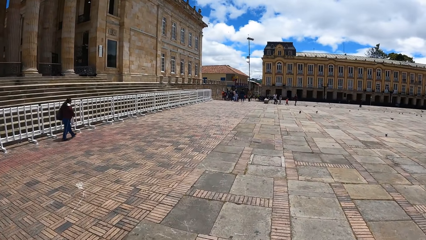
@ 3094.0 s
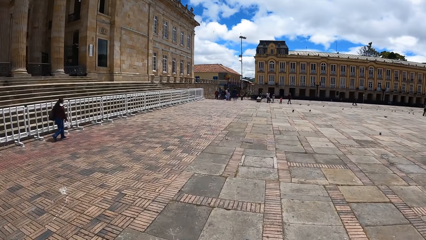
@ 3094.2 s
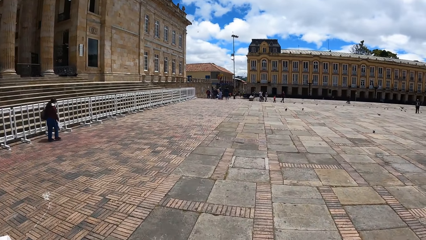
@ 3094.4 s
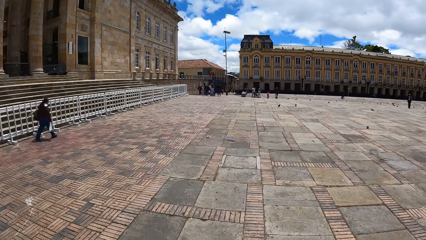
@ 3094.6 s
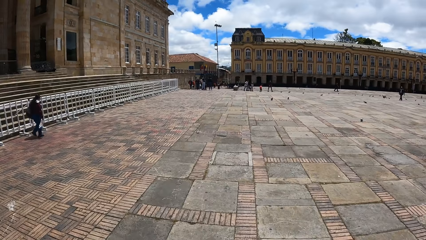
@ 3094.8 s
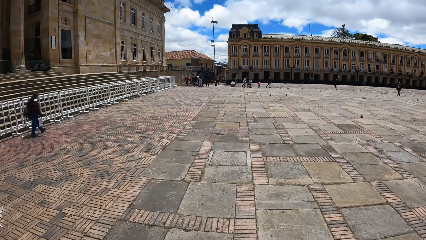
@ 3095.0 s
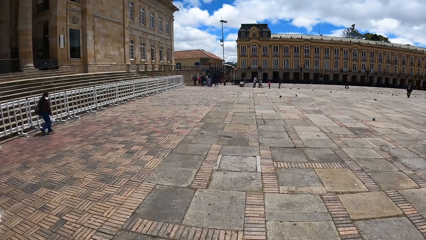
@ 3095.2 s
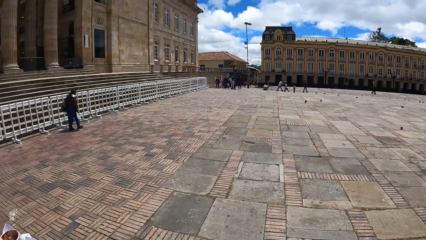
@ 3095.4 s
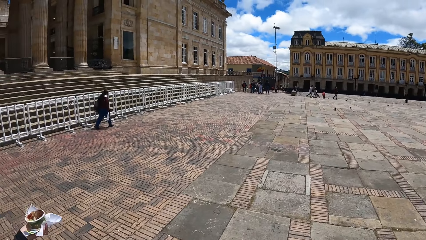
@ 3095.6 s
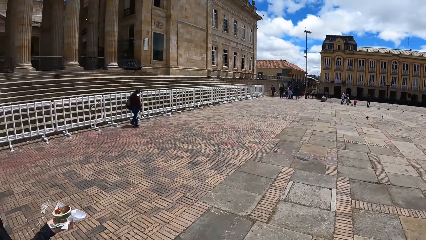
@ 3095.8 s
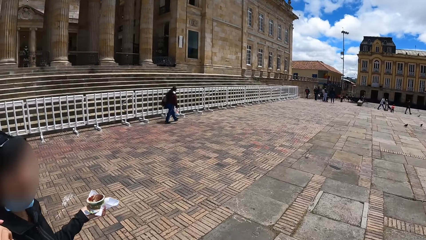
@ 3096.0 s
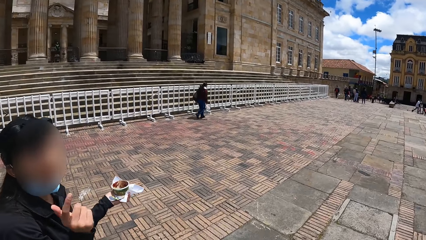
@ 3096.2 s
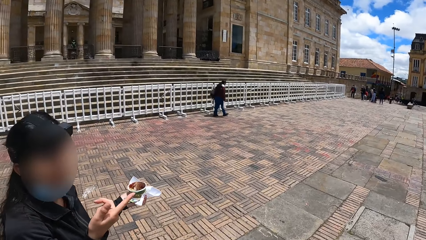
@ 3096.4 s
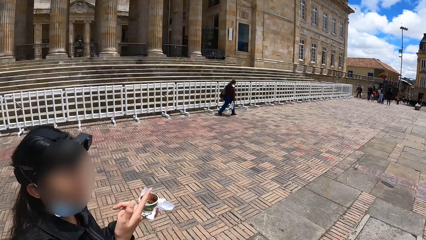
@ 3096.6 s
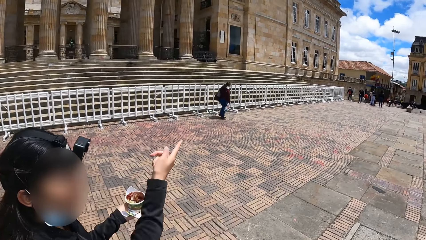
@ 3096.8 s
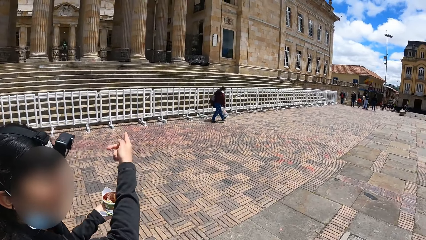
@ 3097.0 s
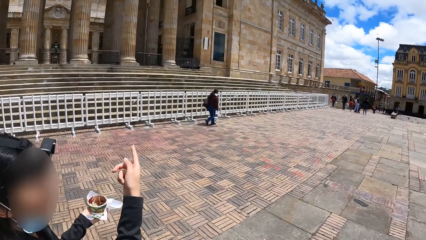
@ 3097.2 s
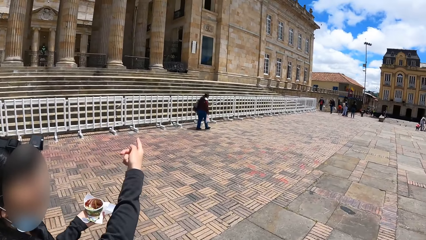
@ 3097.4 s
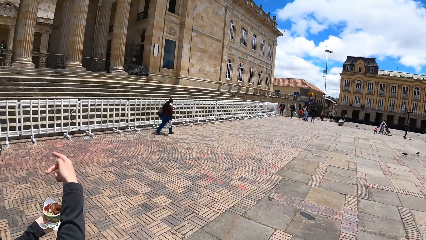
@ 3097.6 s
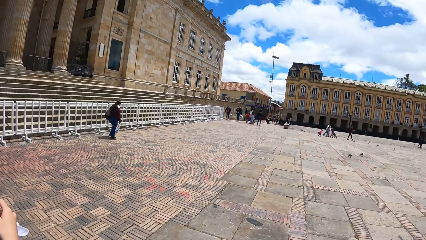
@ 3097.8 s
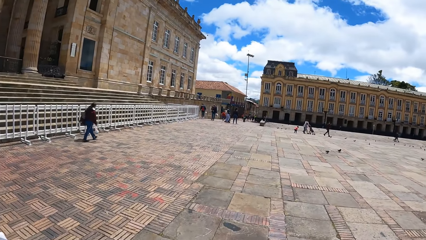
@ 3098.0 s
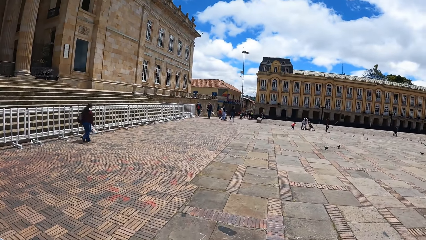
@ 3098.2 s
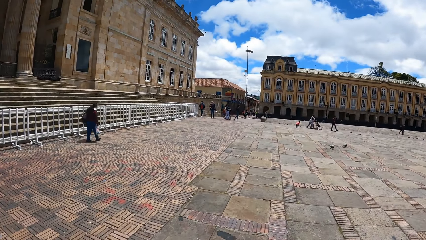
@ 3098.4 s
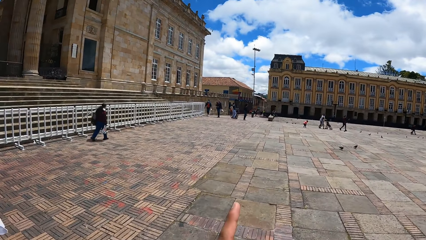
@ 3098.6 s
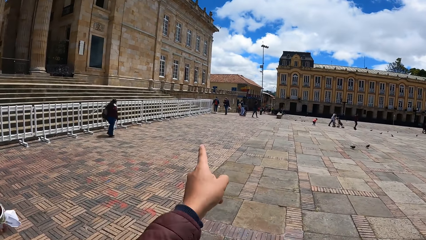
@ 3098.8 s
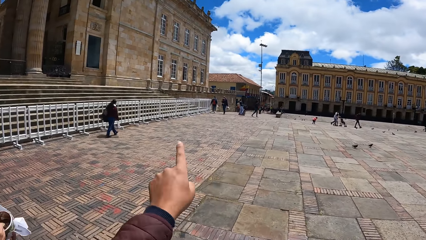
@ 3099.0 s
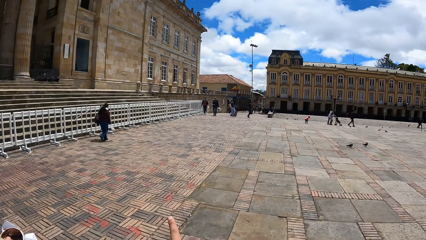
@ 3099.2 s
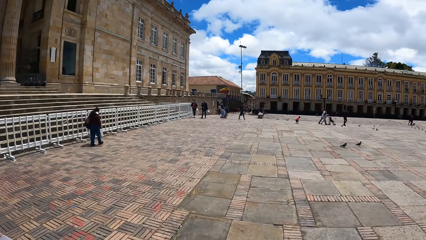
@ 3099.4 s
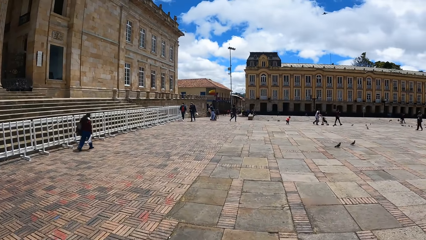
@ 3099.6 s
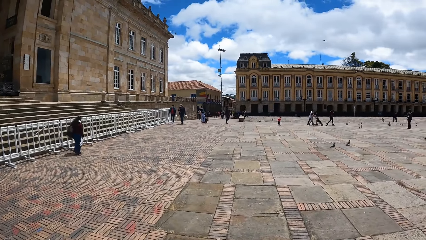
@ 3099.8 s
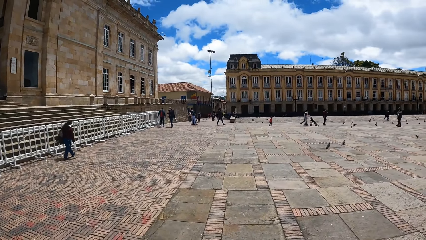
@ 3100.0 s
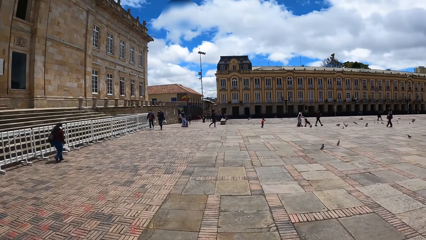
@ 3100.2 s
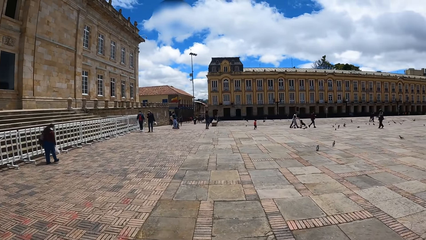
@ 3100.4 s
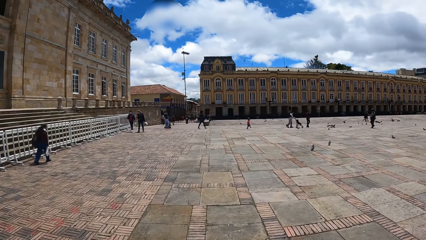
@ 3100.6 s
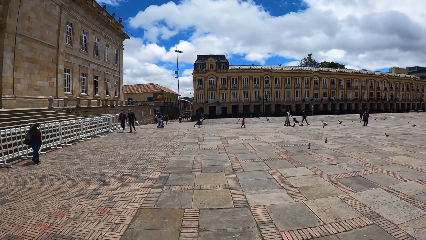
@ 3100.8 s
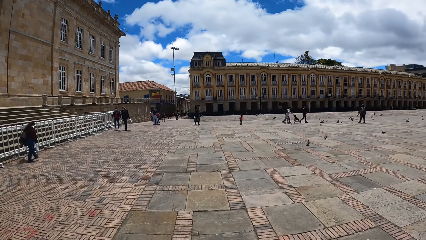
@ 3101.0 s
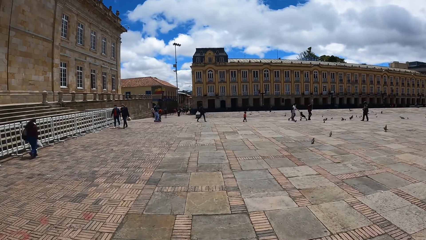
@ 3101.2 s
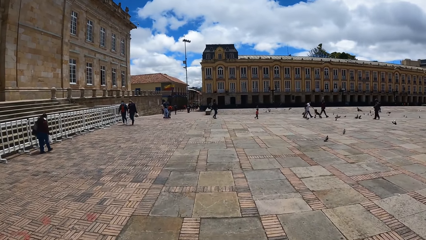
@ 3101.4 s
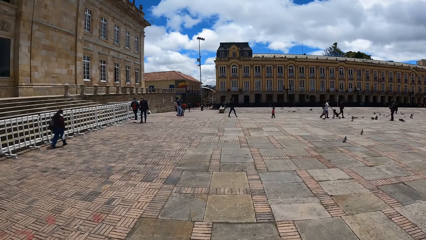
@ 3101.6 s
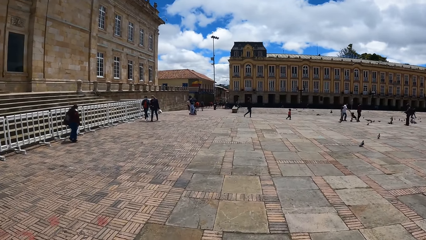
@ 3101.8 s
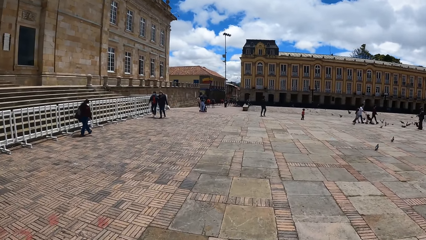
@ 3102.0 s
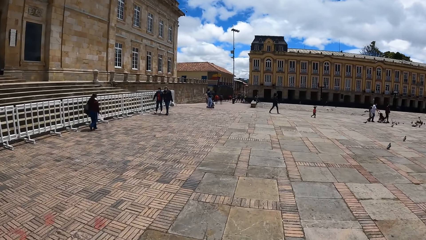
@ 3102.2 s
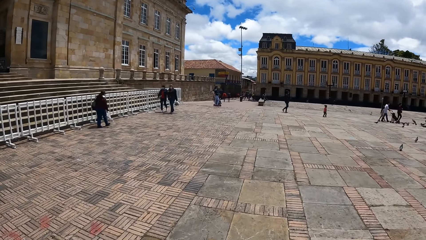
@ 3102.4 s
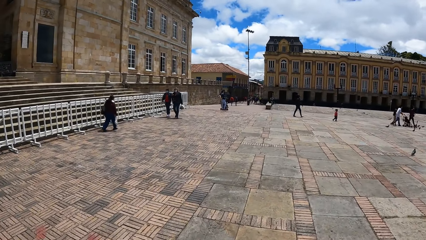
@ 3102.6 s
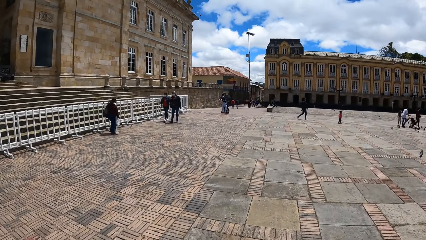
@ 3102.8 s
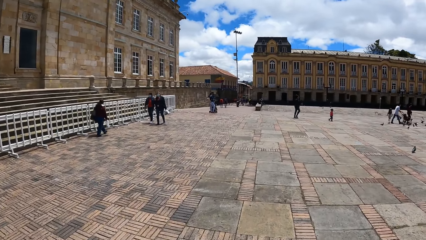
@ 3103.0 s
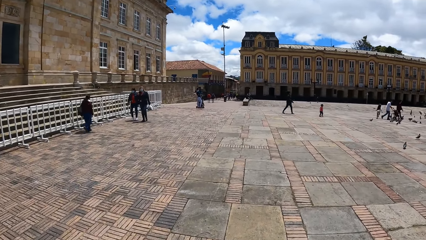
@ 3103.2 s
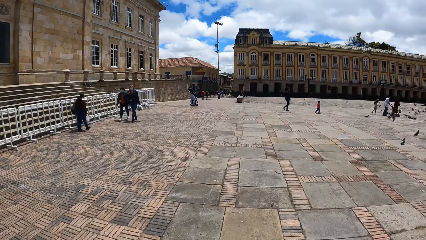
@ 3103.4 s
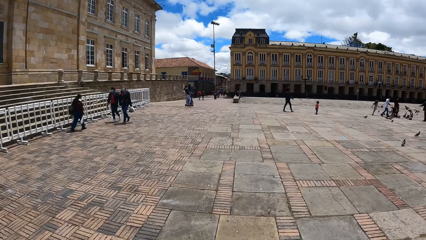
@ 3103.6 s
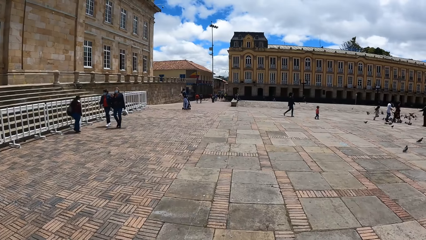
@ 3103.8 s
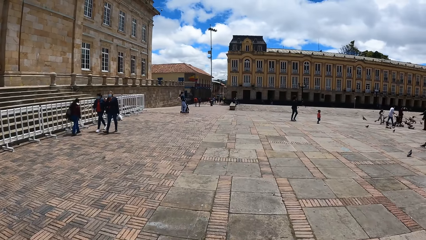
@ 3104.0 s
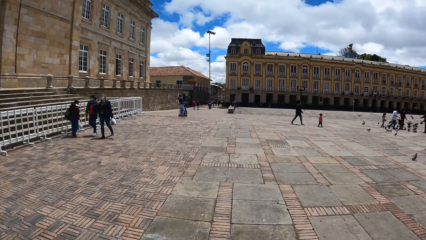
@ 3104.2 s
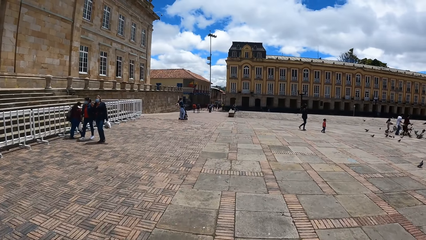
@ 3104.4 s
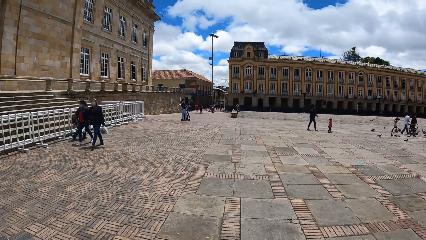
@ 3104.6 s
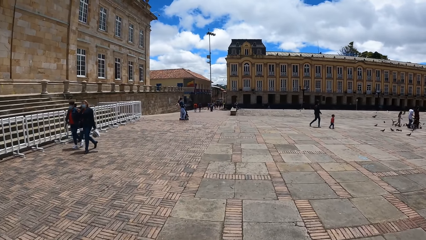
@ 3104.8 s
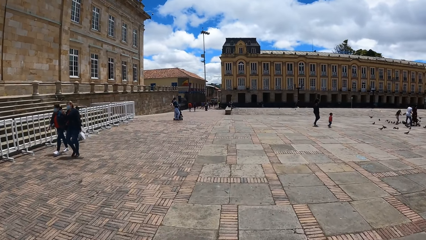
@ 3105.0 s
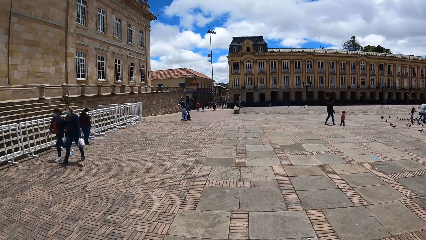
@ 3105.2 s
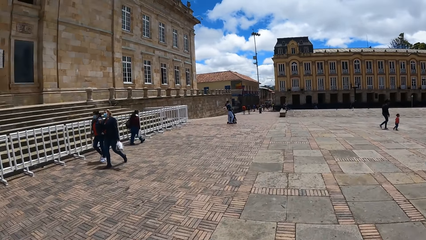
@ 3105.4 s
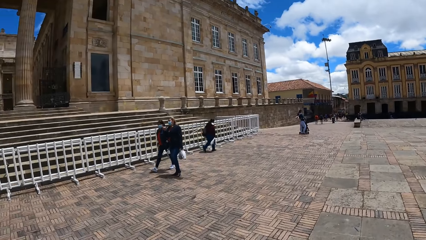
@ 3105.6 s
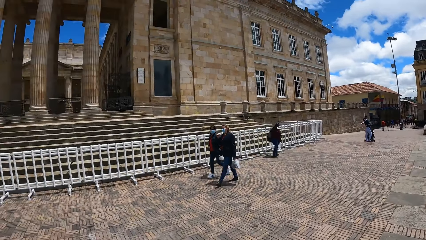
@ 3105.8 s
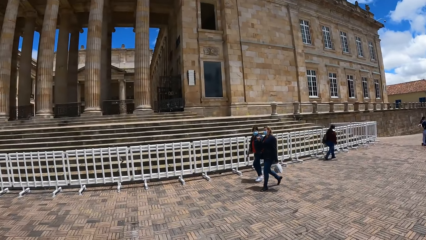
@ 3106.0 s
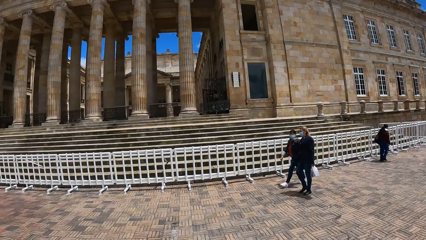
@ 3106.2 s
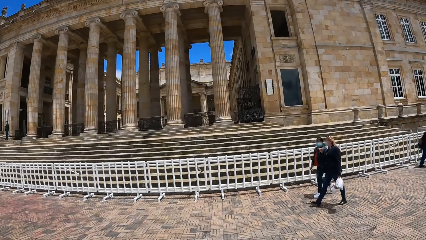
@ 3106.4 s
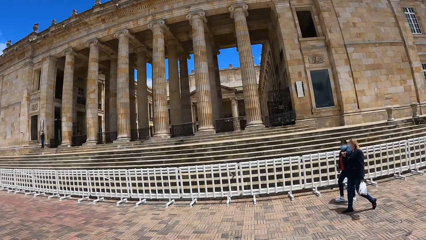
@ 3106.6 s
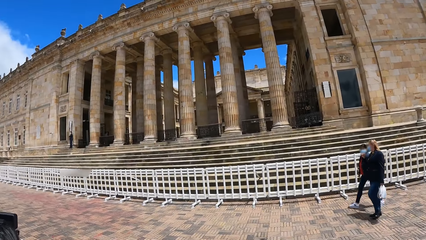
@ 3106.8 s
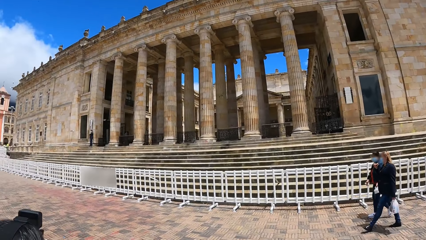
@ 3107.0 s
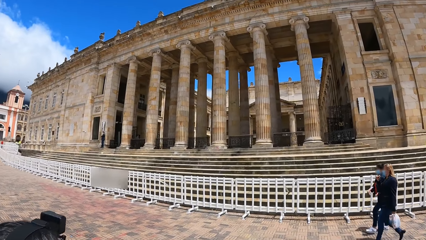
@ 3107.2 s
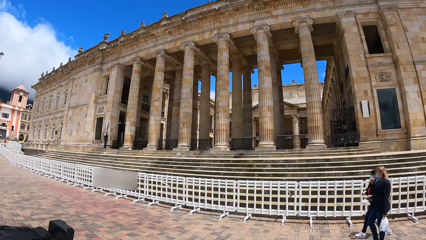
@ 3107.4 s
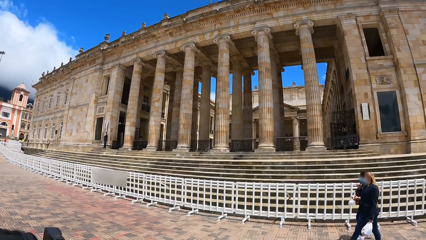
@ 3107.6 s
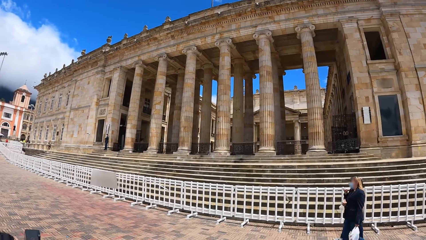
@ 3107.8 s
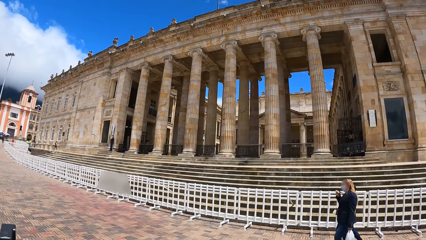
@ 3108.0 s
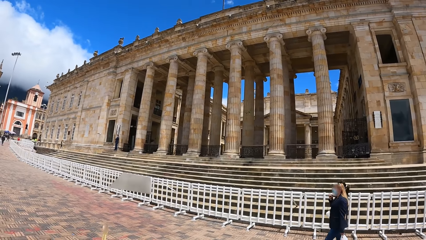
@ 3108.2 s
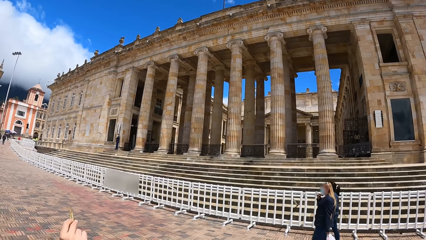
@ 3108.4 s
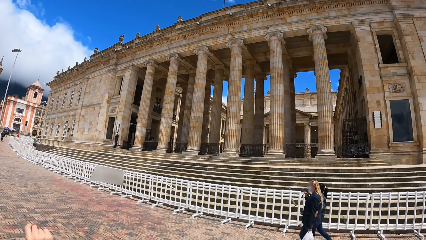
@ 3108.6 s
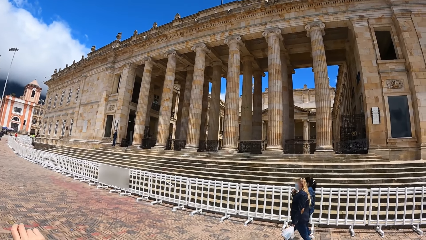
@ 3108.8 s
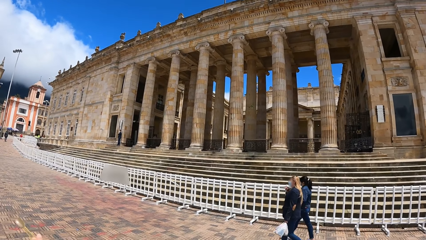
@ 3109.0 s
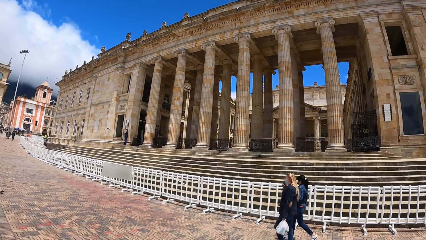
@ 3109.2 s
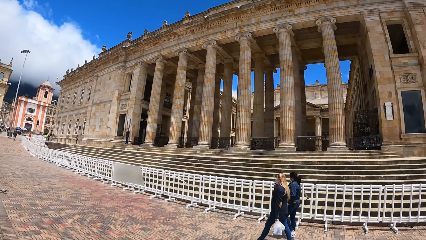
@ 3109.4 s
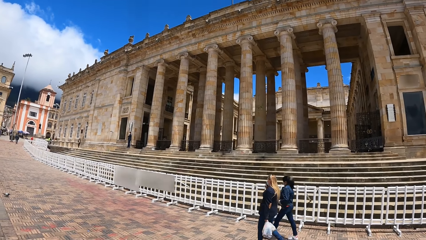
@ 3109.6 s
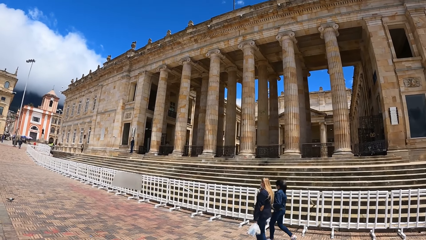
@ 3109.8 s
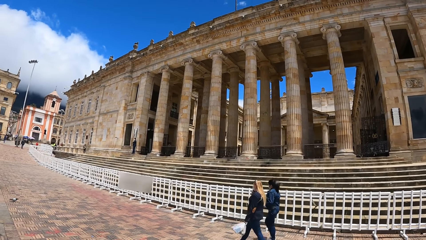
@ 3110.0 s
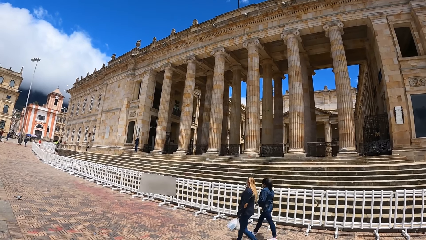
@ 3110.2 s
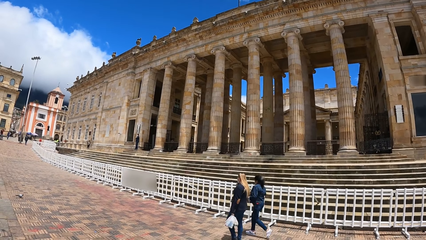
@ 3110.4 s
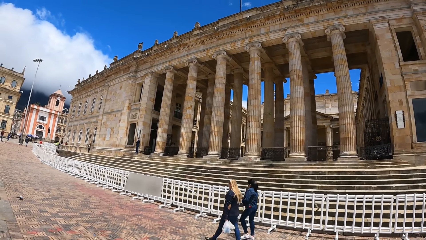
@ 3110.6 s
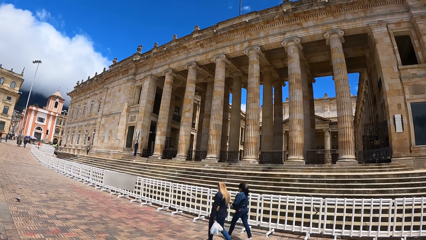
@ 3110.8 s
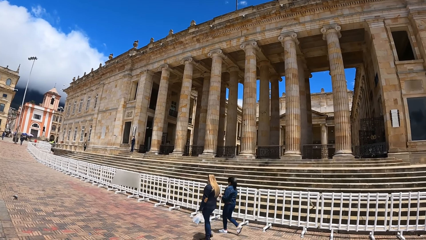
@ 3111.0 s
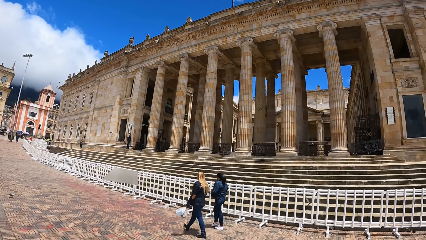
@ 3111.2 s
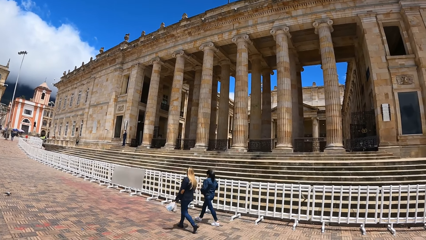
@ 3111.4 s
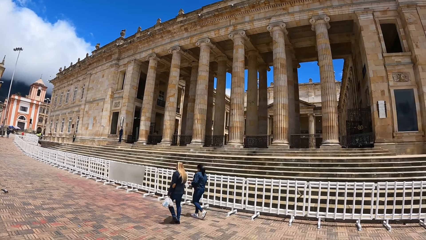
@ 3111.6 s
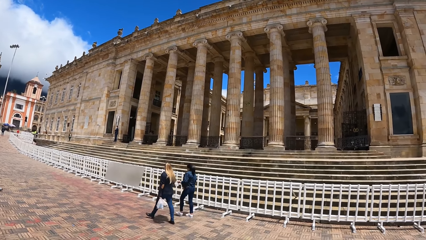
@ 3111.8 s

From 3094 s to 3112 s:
The camera wearer looks around. They point. They look around.
